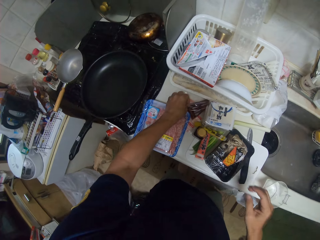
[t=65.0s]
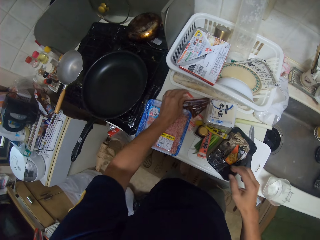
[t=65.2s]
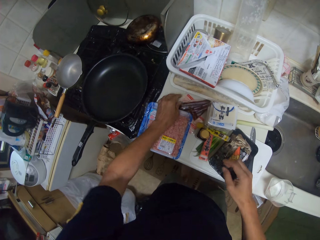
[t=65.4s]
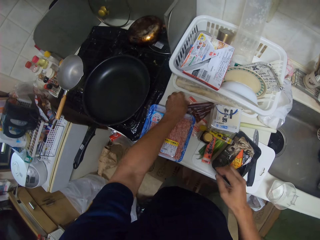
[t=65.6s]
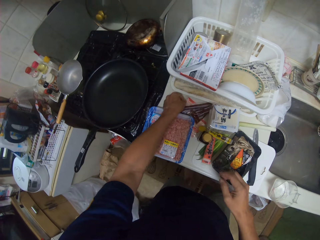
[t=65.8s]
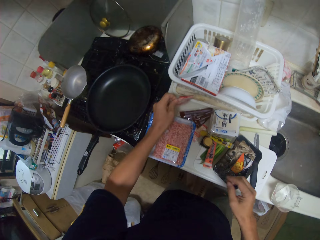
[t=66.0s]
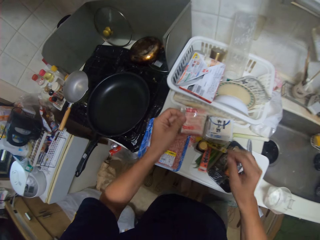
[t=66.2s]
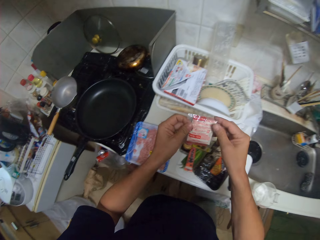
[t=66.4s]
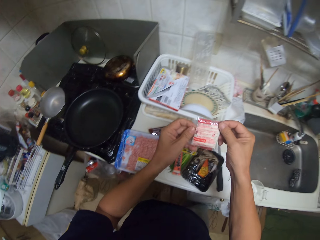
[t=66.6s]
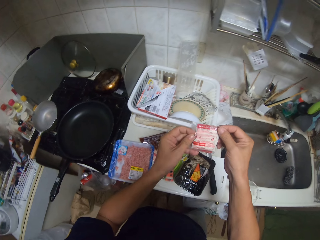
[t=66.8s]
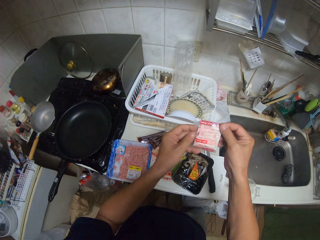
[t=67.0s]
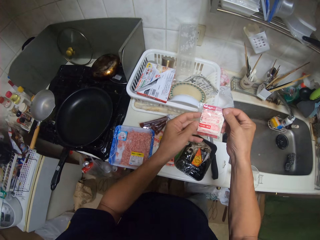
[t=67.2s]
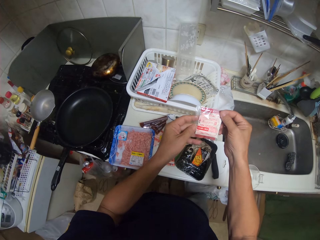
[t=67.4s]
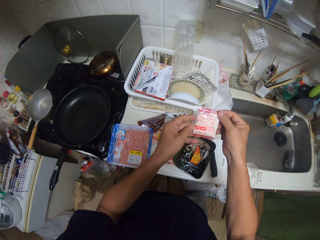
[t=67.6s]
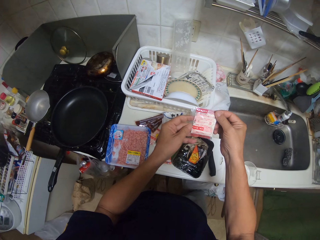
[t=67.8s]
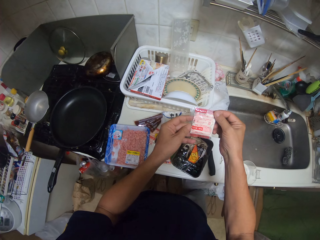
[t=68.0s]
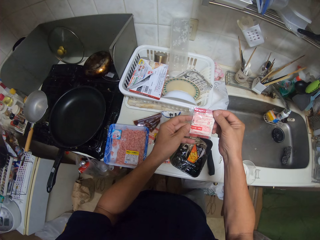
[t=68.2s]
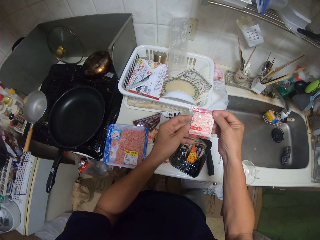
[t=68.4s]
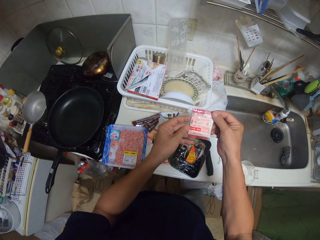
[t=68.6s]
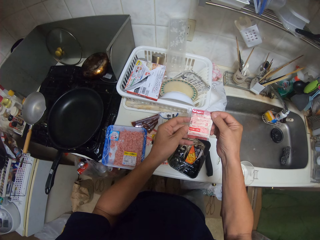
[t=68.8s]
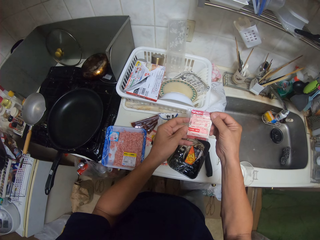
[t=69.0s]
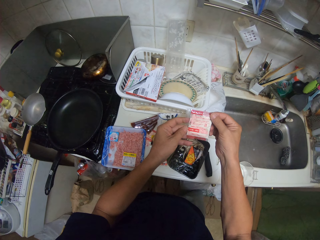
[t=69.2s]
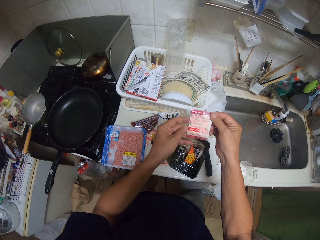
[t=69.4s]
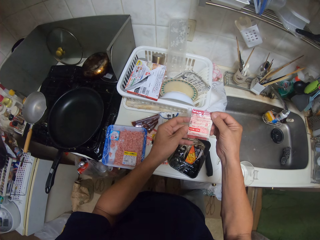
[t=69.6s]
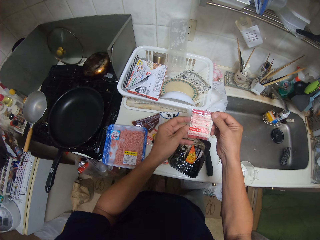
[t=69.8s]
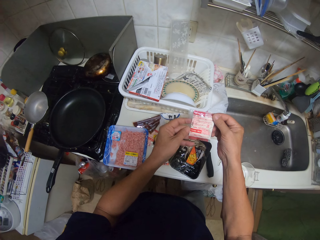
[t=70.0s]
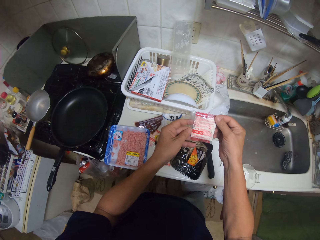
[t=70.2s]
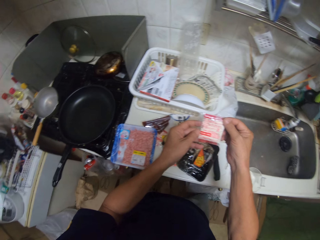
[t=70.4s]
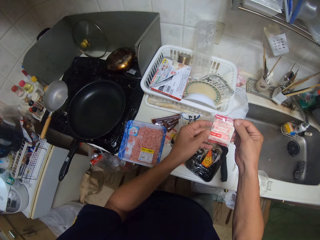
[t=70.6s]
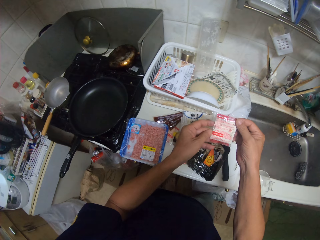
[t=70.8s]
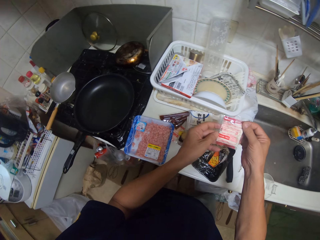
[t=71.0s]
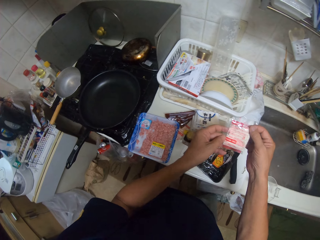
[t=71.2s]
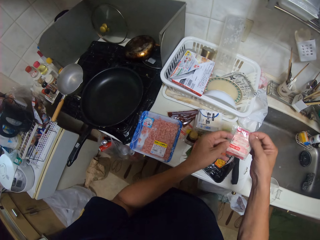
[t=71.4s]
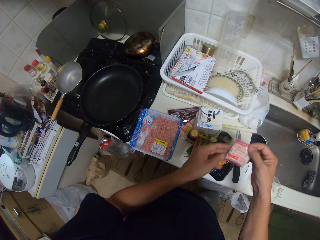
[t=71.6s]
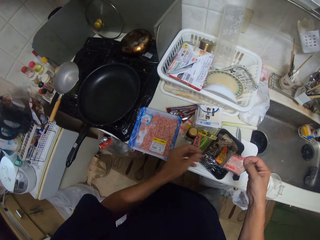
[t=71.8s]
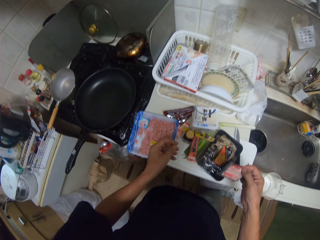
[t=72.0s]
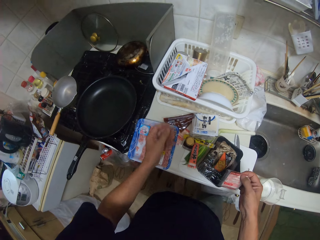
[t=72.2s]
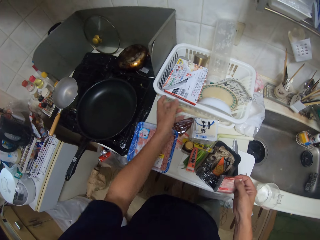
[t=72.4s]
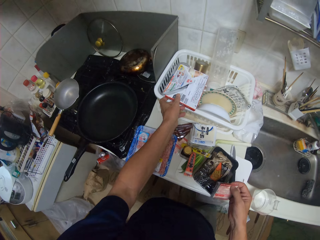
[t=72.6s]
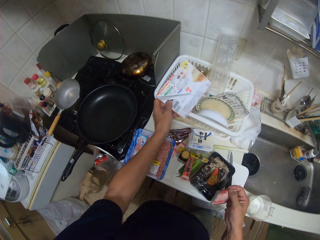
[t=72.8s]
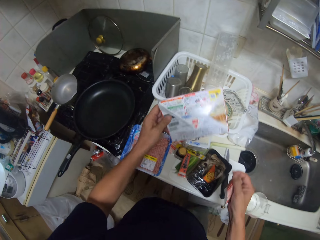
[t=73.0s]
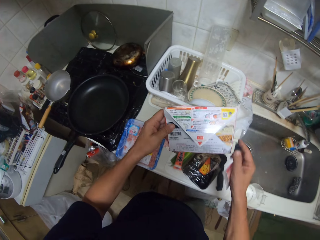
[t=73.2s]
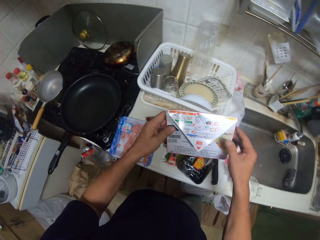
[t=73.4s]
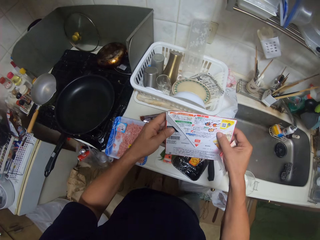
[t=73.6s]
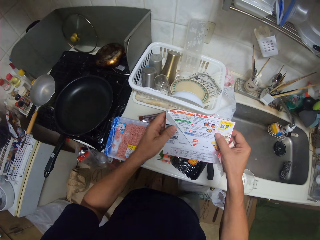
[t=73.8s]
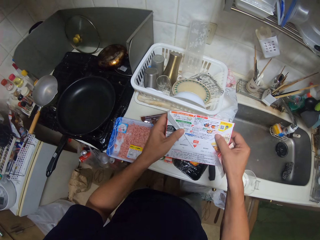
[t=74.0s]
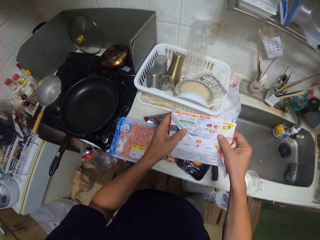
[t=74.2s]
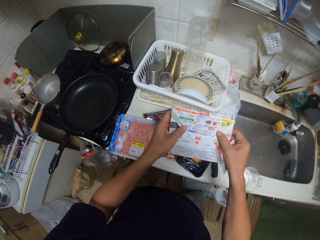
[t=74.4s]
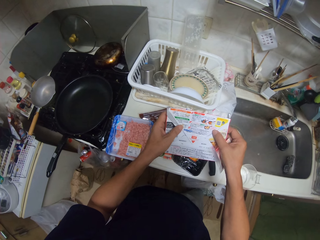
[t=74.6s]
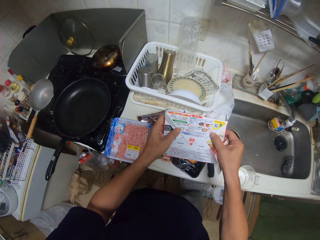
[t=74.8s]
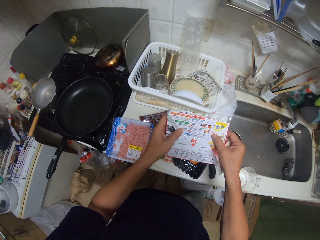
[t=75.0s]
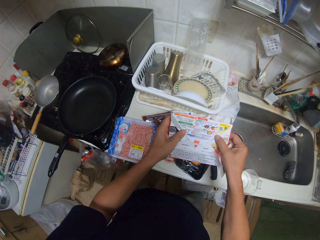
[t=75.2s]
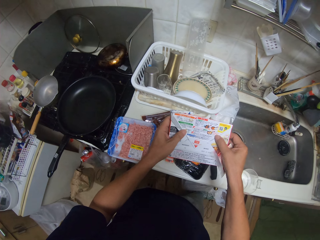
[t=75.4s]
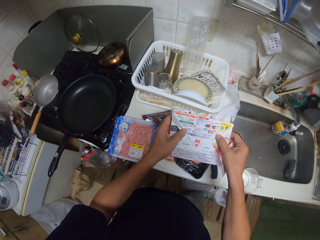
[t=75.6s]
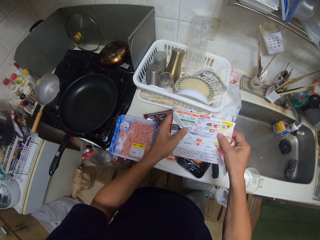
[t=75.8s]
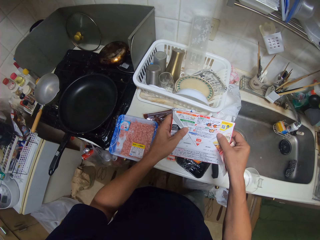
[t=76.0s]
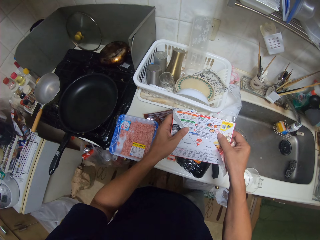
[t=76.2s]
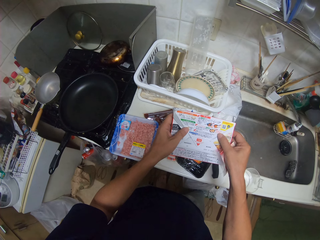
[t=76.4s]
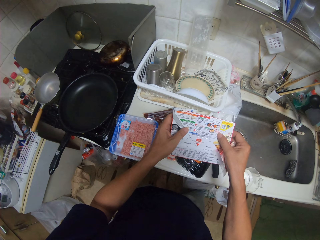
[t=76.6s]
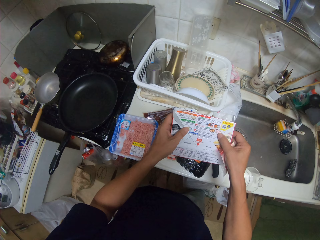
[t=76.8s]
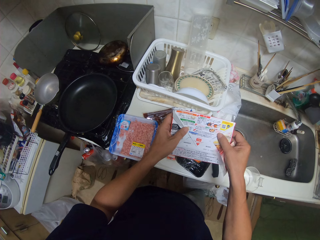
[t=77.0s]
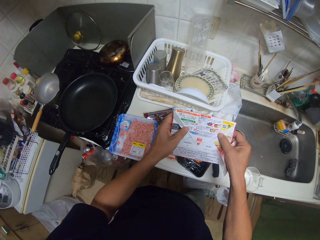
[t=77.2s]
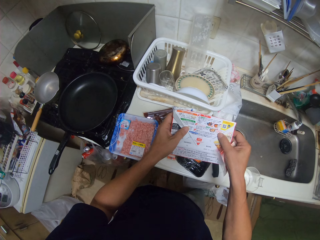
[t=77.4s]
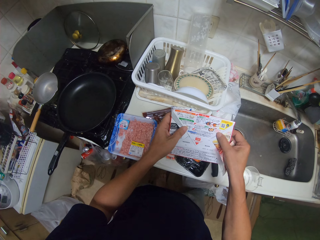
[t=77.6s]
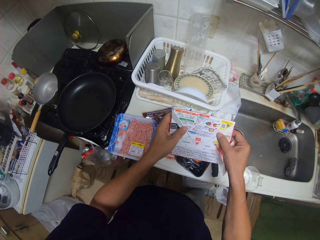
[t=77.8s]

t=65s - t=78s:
The camera wearer picks a sachet on the table. They stare at the sachet. They pick a recipe from the utensils stand. They stare at the recipe.

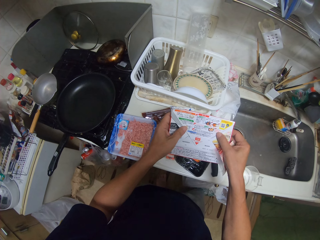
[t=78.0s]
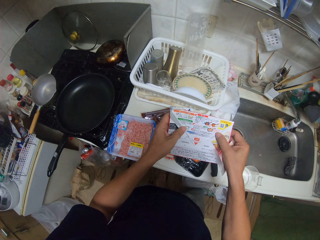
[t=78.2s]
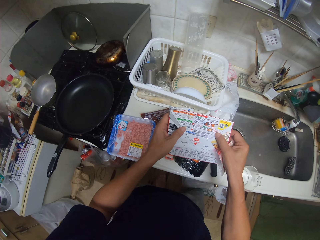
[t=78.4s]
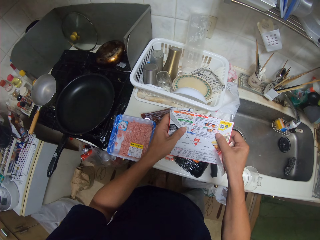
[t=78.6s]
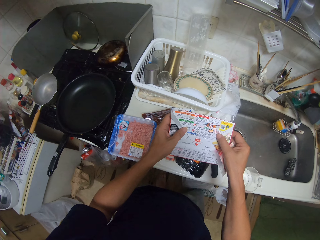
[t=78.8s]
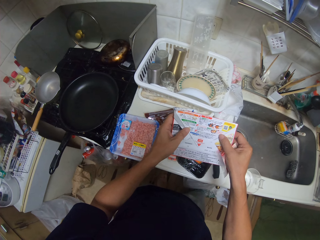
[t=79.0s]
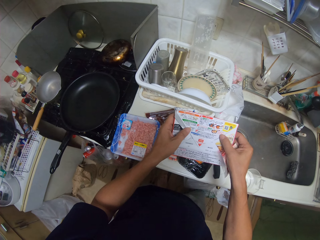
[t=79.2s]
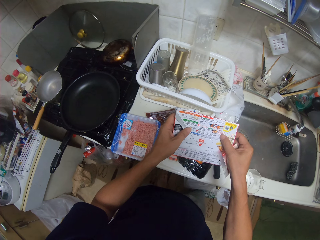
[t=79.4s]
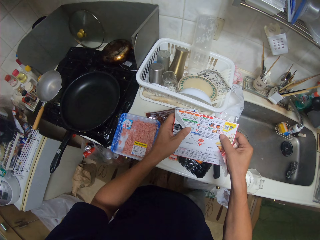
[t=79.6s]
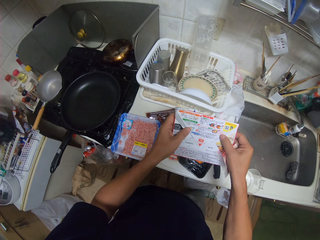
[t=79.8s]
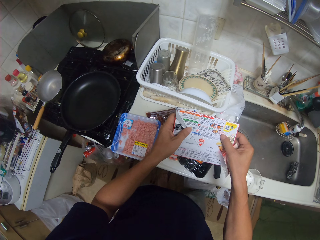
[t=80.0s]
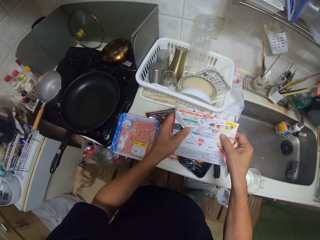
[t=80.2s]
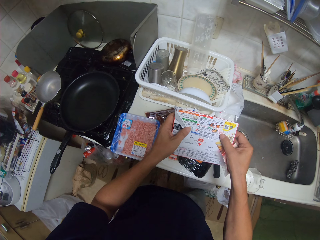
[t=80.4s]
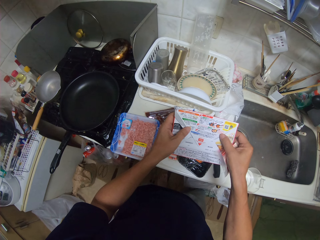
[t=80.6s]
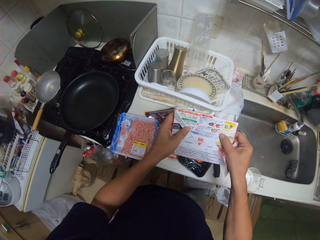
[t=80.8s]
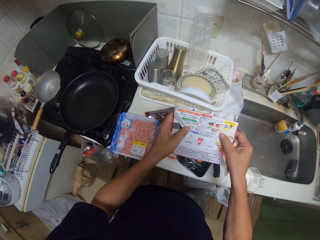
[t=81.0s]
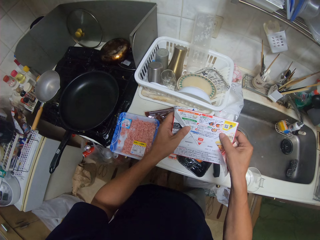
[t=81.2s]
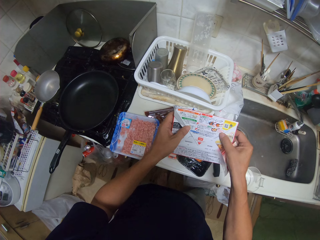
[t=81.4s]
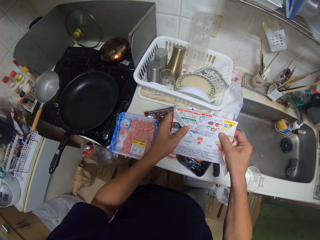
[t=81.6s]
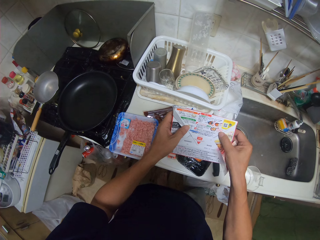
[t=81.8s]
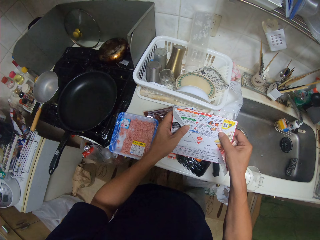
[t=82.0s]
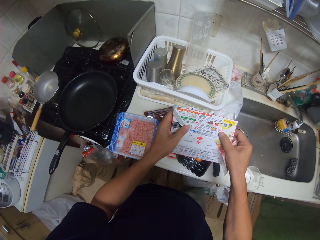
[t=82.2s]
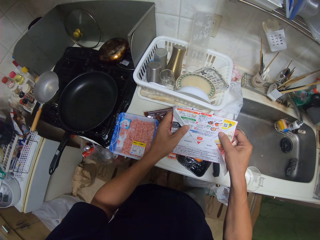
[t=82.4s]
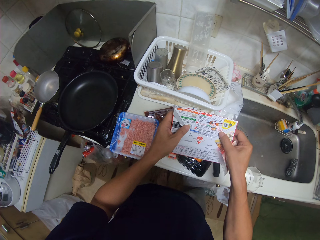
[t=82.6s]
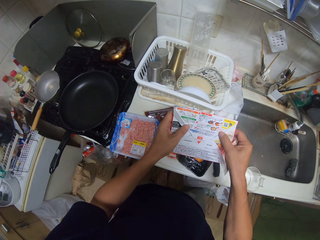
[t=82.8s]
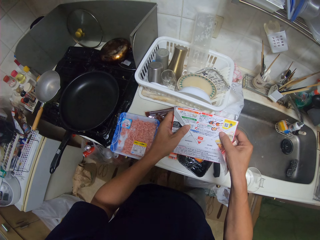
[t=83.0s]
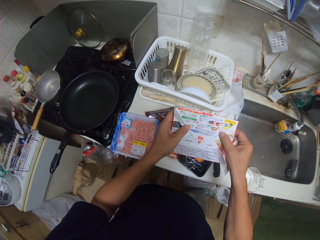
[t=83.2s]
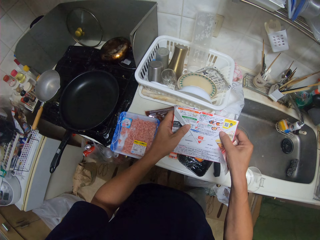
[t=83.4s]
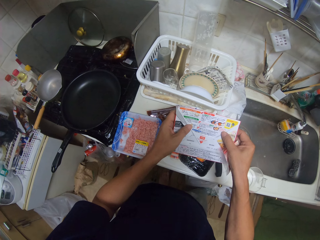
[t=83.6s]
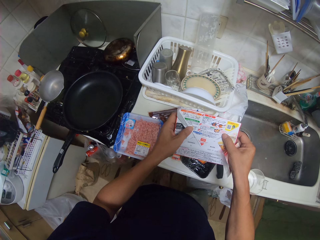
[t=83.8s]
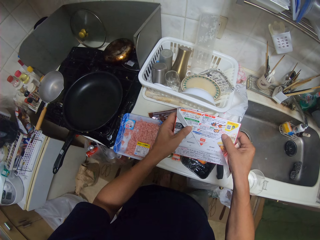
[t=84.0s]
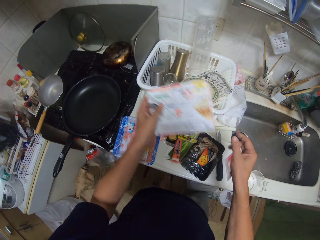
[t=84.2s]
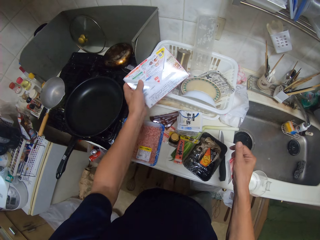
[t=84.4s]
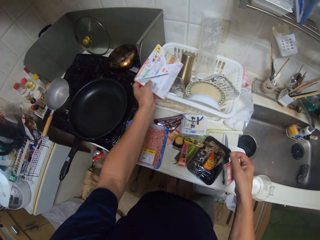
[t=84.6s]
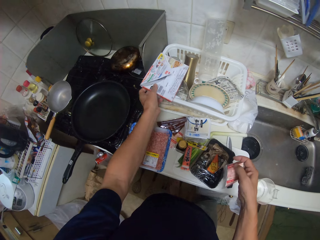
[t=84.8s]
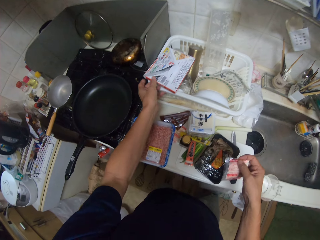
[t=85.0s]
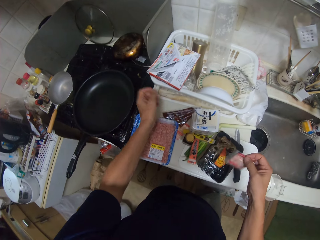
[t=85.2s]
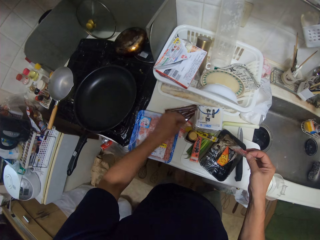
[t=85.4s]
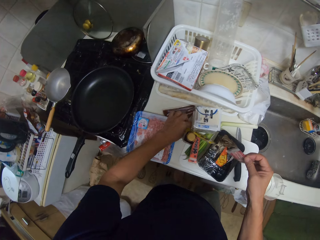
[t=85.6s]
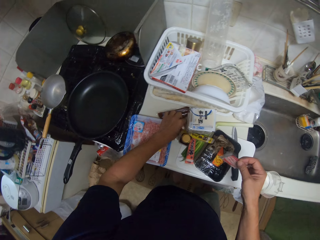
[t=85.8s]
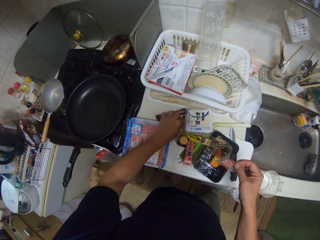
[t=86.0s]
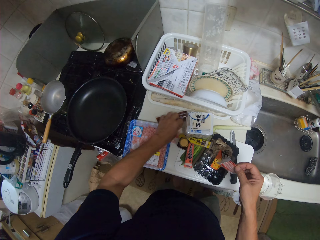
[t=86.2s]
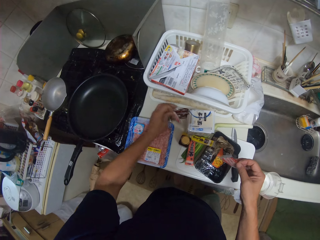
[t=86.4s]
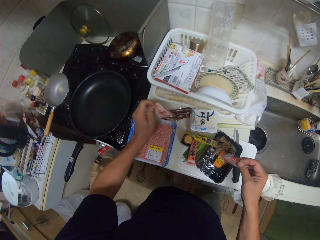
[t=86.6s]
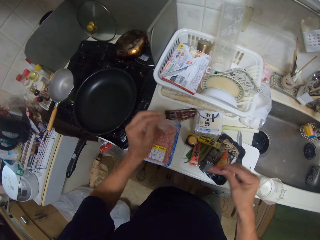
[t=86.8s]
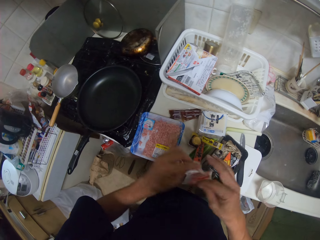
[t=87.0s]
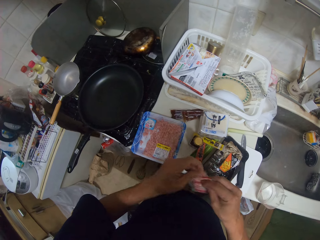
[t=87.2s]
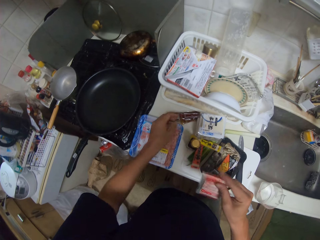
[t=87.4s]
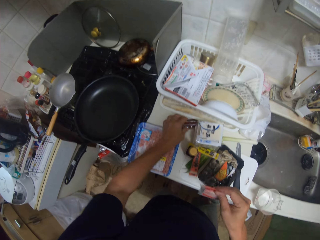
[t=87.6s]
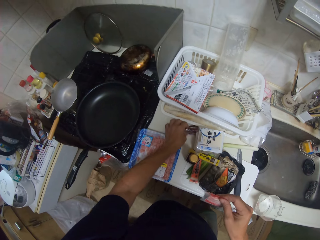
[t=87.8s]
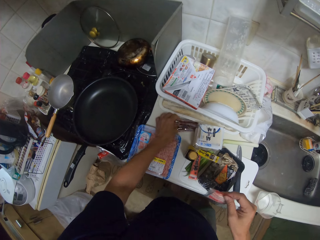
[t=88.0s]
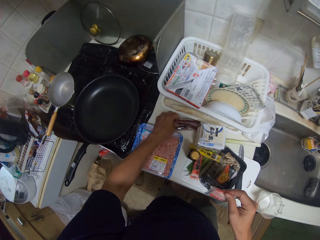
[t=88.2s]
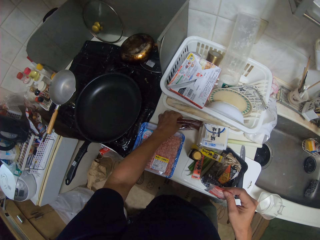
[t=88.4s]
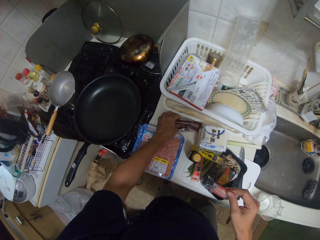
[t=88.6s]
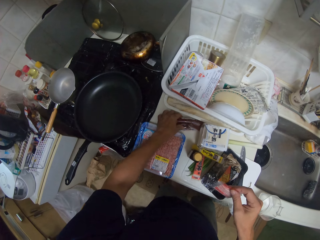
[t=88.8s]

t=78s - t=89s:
The camera wearer puts the recipe on the utensils stand. They pick a sachet from the table.
